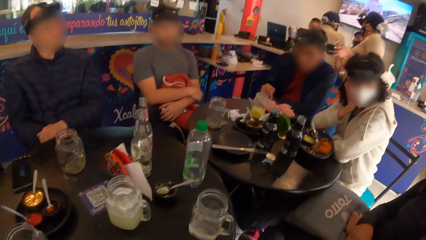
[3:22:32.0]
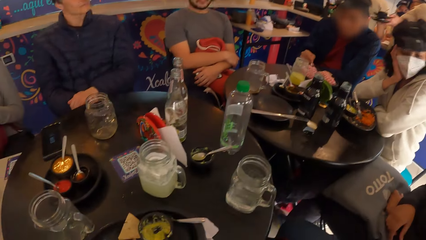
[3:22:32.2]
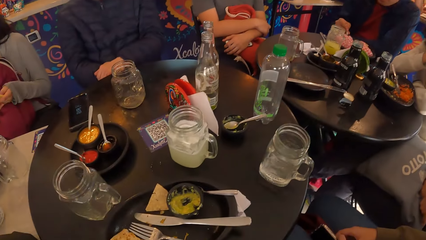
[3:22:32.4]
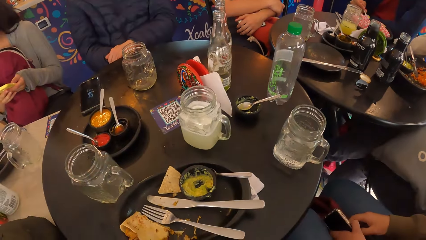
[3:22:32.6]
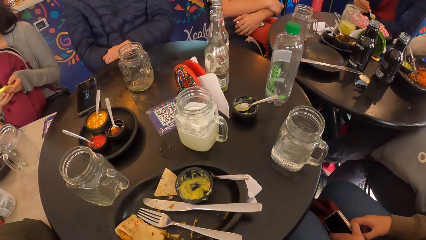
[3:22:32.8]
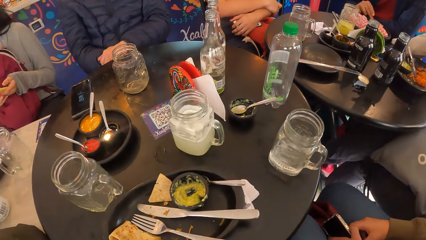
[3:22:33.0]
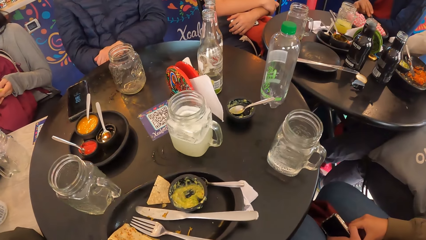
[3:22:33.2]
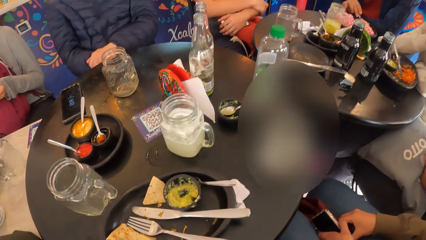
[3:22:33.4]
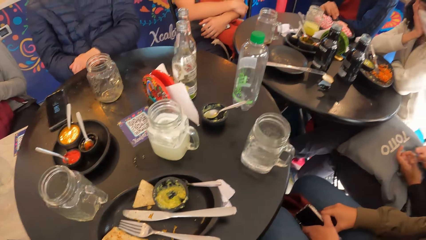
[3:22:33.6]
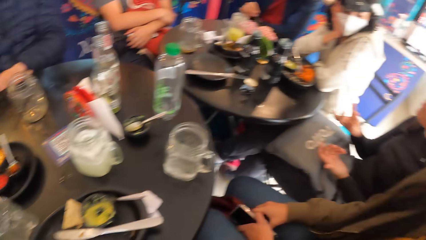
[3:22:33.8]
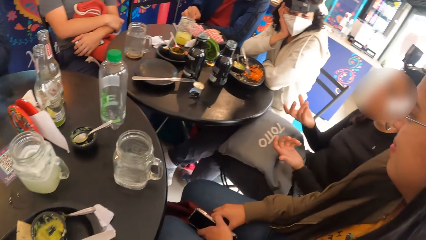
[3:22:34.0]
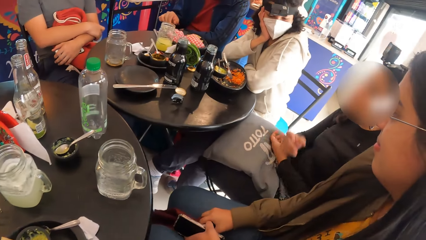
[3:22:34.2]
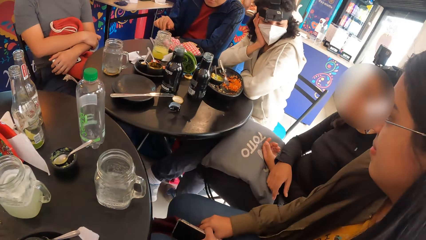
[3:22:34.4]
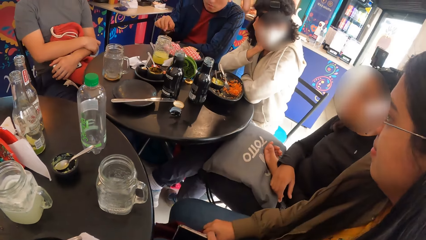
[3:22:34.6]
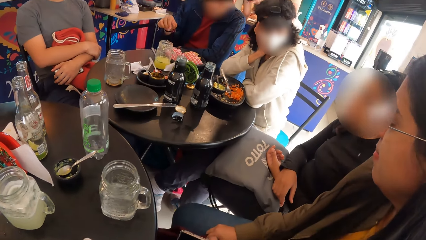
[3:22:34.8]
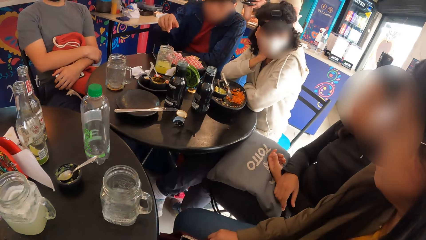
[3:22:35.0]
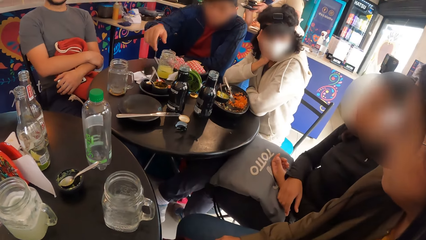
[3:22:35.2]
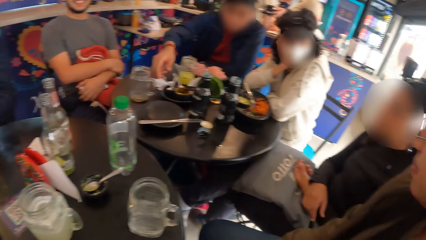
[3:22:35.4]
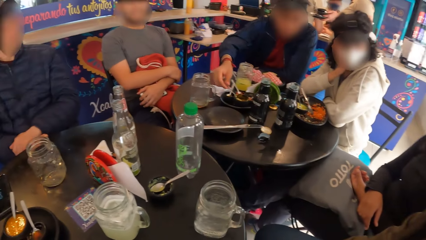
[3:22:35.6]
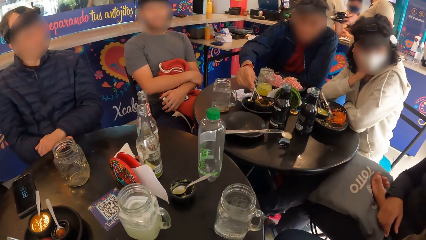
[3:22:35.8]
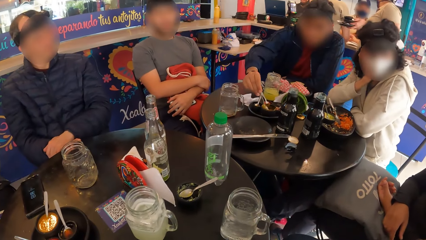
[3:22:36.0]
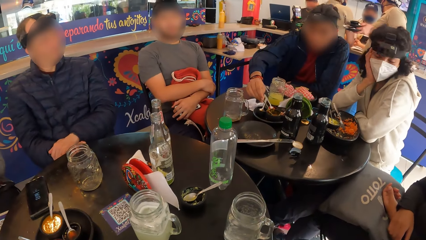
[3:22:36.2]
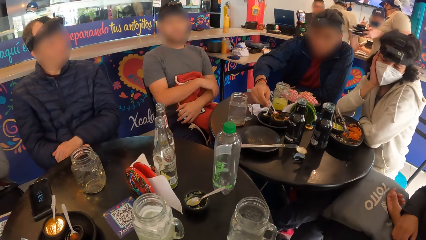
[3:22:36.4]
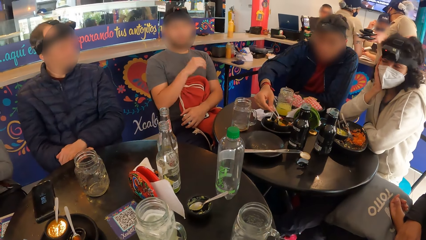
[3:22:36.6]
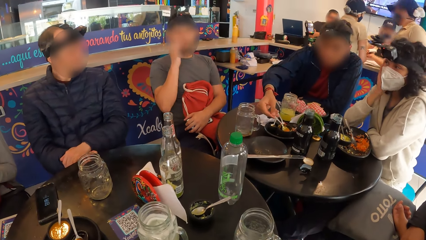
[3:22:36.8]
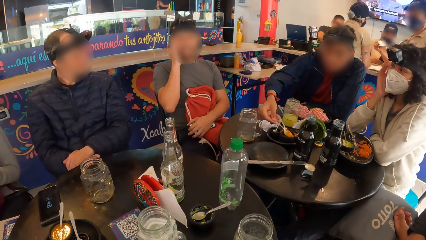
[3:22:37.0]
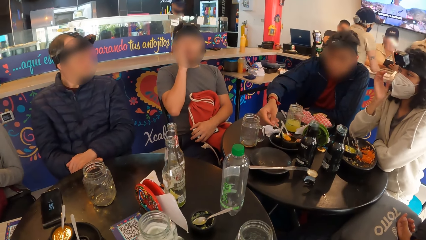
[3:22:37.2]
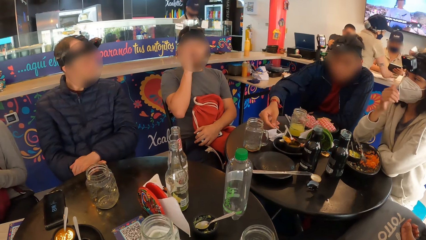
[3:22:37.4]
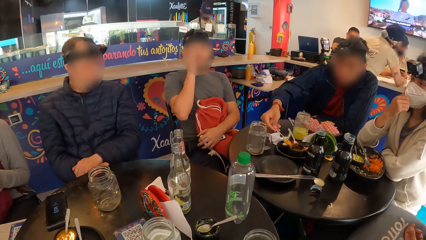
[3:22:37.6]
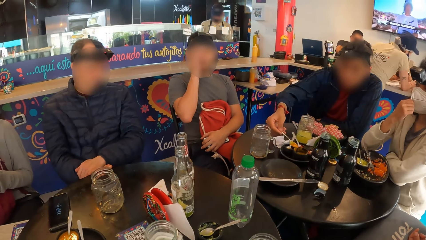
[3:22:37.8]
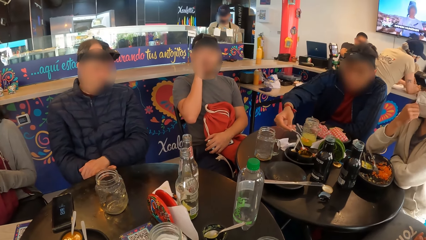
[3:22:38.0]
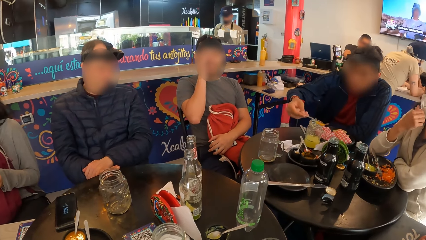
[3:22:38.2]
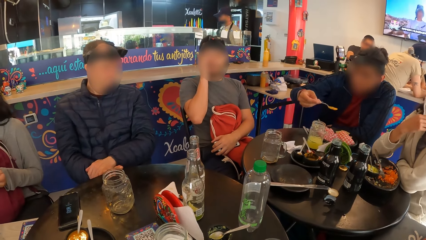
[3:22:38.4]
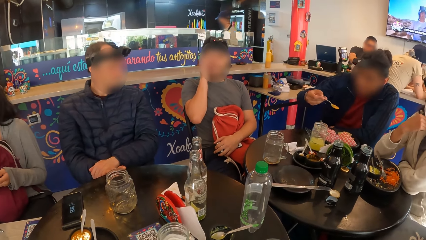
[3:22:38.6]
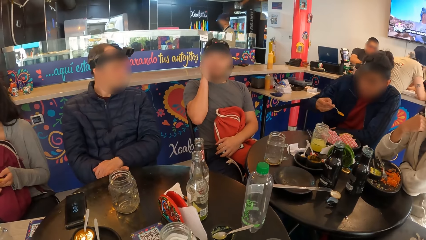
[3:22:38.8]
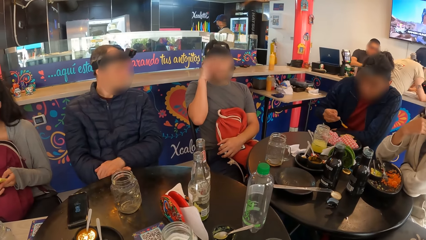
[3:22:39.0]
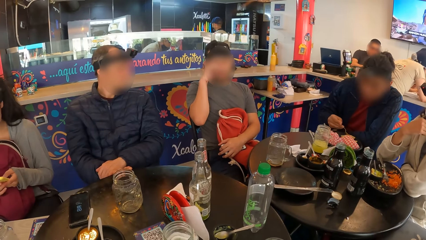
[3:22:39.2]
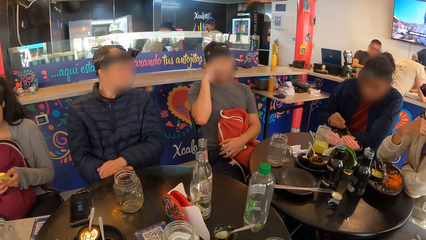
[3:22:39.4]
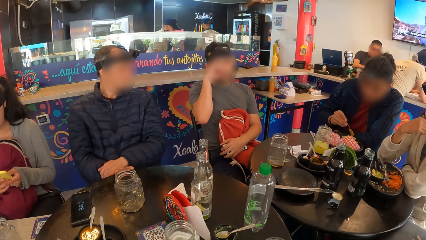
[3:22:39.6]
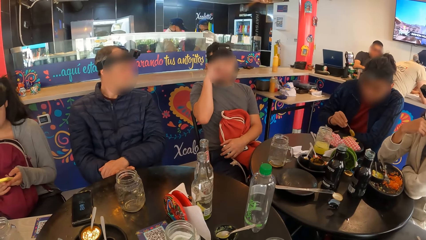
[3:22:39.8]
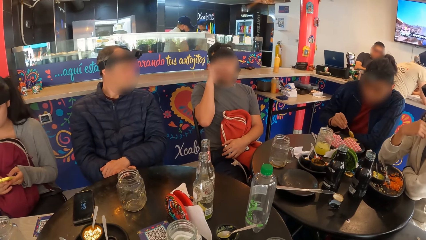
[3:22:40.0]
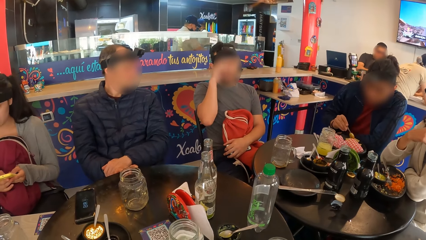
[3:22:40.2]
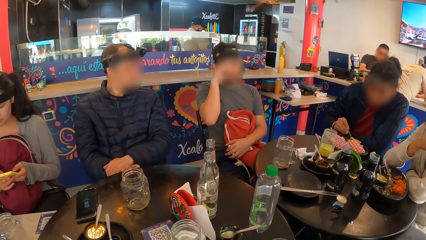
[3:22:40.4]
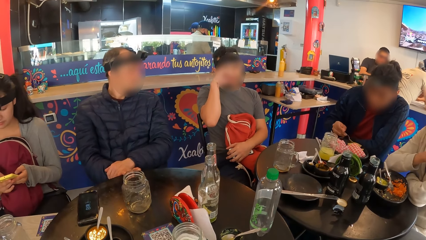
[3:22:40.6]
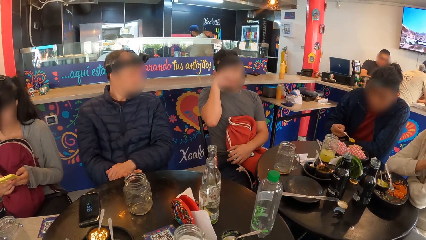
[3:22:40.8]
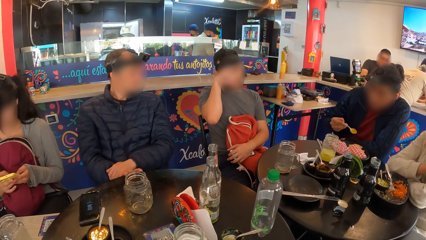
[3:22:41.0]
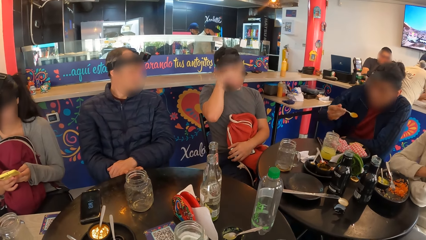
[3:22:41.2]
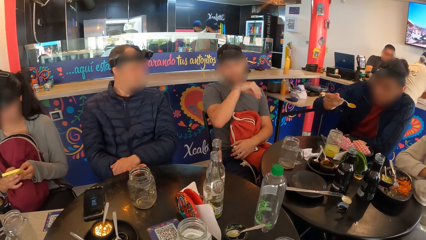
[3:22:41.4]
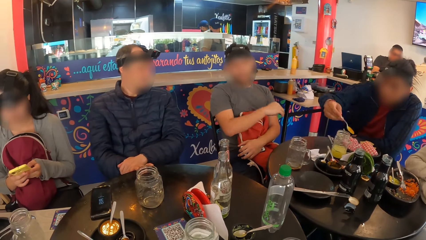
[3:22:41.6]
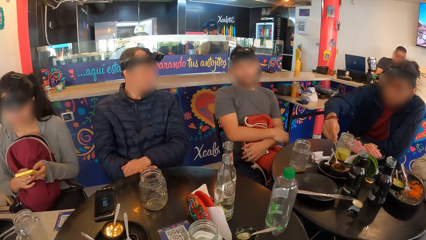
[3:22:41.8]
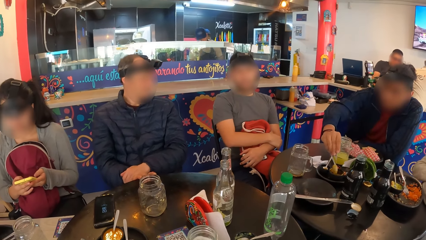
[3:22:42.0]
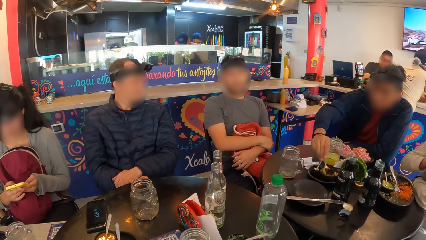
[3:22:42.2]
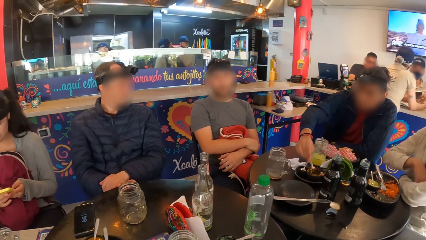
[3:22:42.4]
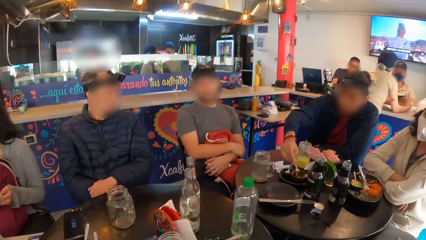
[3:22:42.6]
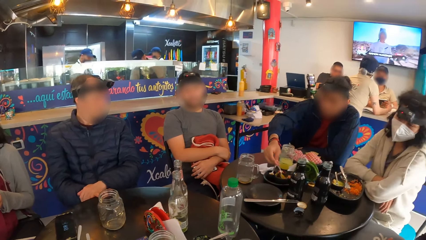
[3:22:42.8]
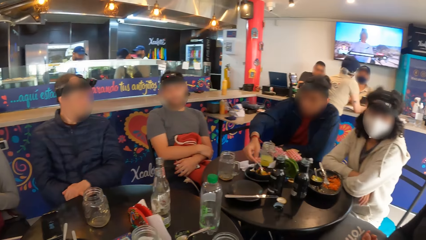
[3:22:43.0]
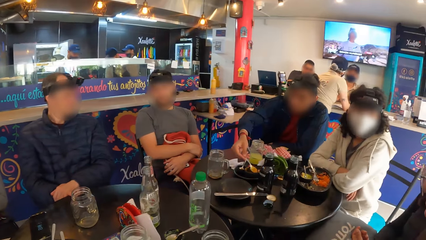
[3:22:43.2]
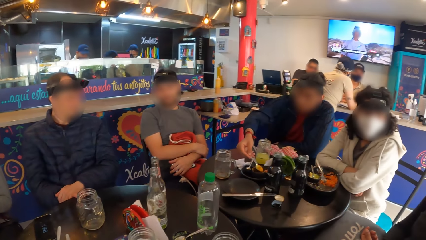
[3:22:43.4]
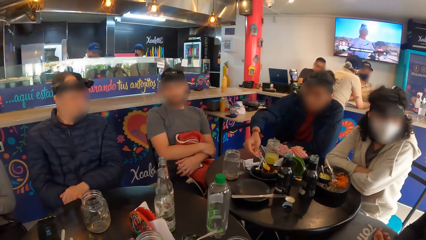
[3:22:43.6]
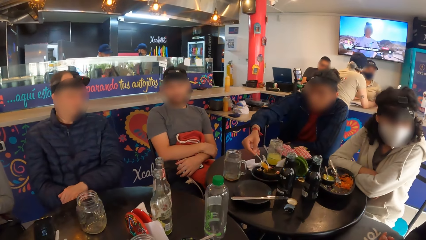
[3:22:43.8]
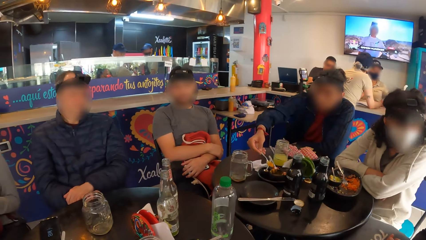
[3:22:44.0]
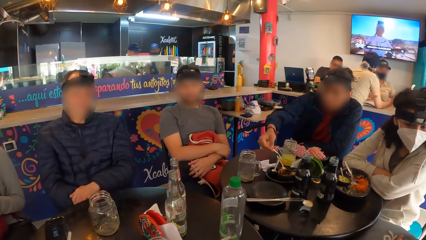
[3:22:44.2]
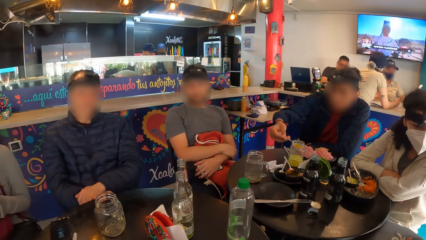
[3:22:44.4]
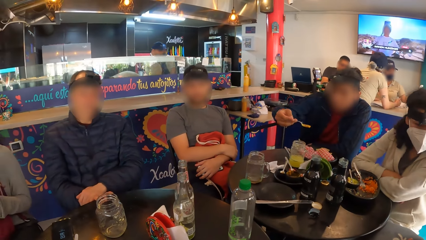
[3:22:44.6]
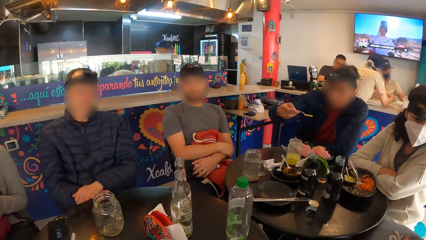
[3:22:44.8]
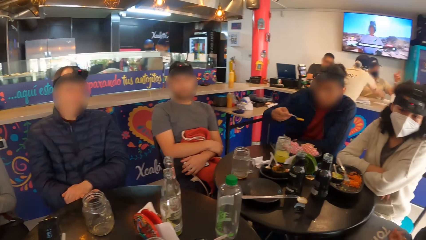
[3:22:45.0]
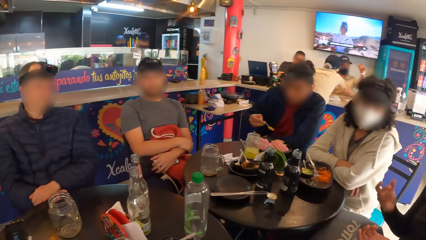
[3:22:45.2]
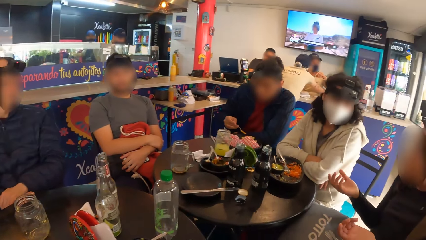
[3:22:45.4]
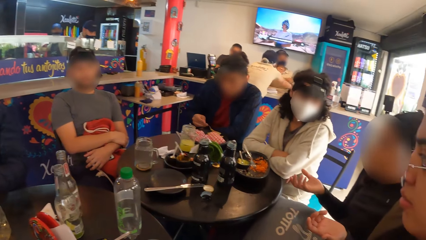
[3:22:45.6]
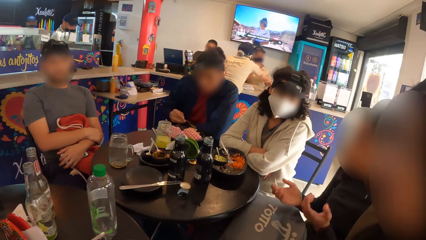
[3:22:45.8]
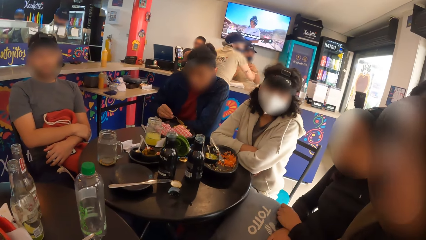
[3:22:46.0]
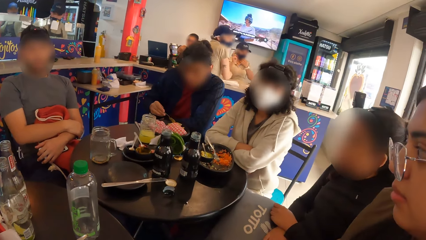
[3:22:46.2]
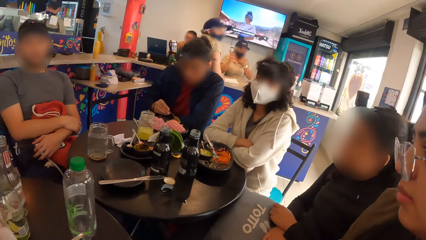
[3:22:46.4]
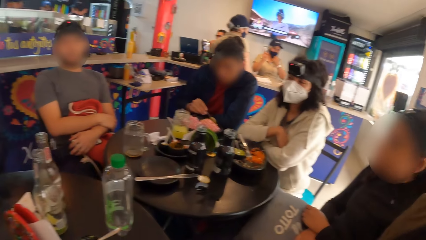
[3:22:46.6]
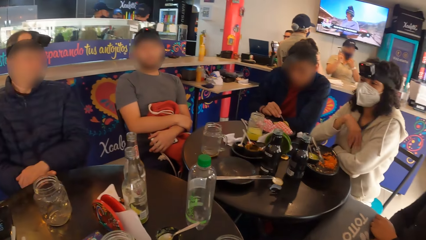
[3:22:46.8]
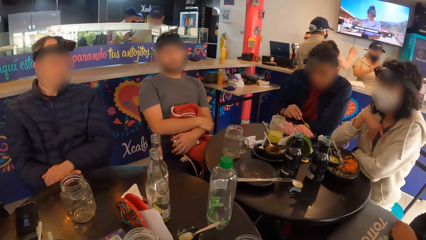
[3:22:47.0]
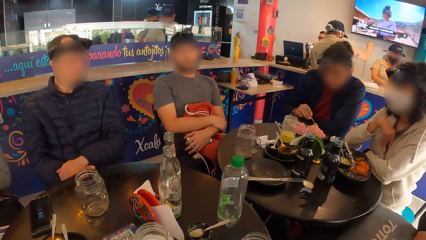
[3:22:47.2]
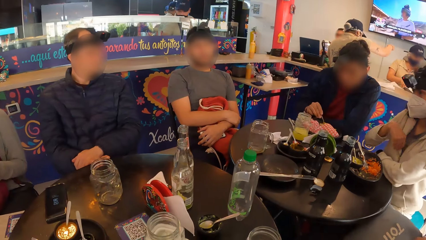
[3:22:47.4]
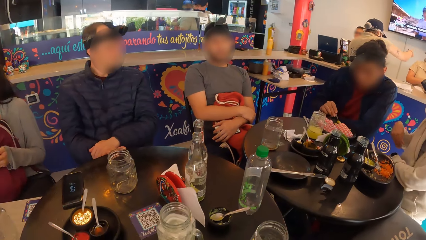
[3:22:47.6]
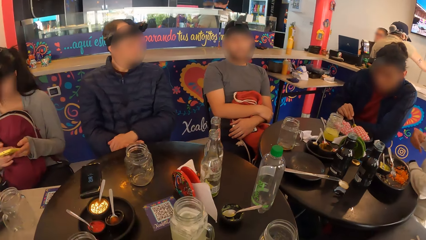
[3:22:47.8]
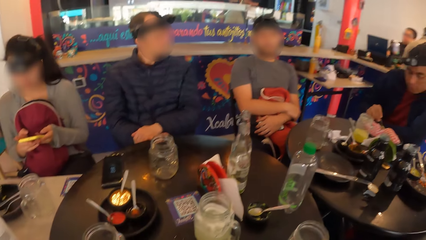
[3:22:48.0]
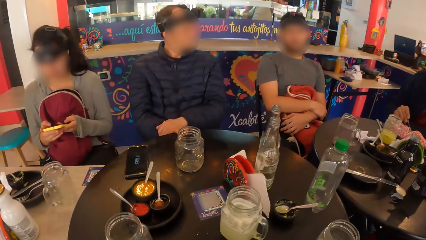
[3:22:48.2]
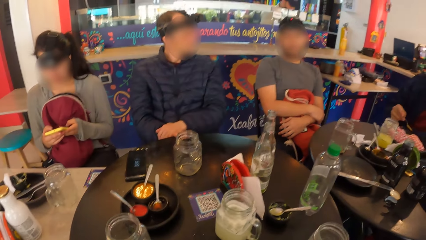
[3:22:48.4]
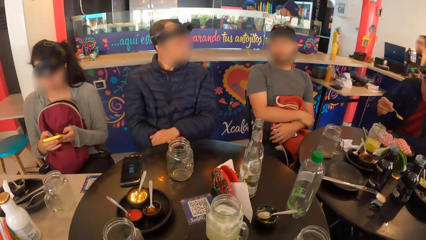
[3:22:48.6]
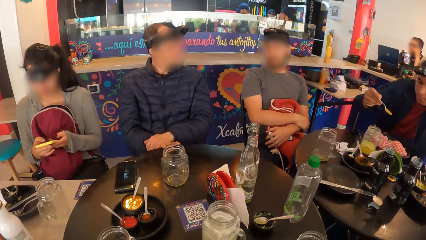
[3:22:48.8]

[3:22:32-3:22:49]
A woman operates the mobile phone with both hands. A man scoops the sauce with the spoon from the table with his right hand and pours the sauce on the chips on the plate with the spoon in his right hand. The man drops the spoon in the plate on the table with his right hand, picks the spoon in the plate on the table with his right hand, and scoops the sauce with the spoon from the plate on the table with his right hand. The man pours the sauce on the chips on the plate with the spoon in his right hand. The woman operates the mobile phone with both hands. The man scoops the sauce with the spoon from the plate on the table with his right hand. Another man pours the soup from the spoon into the plate with his right hand. A third man interacts with a fourth man.
